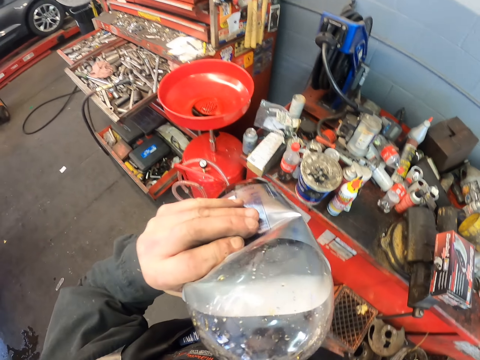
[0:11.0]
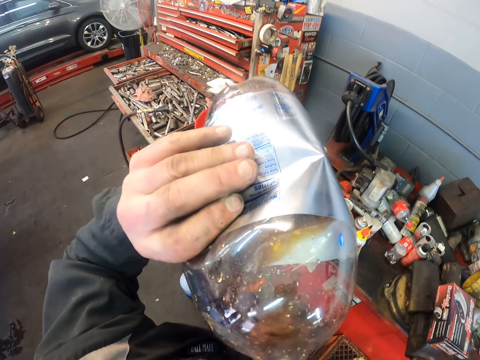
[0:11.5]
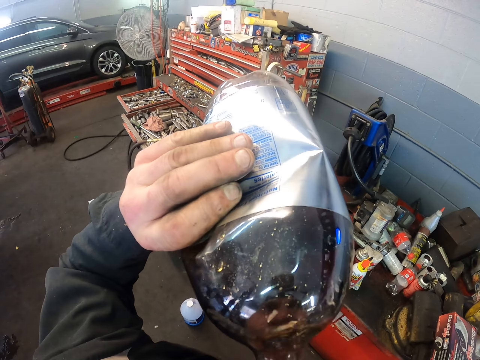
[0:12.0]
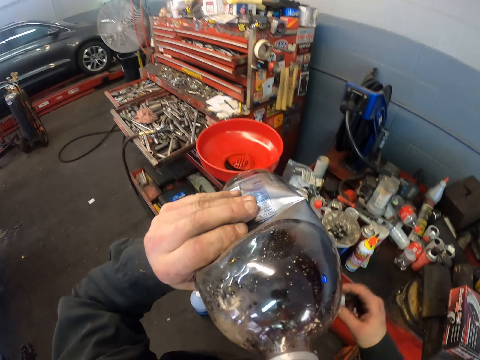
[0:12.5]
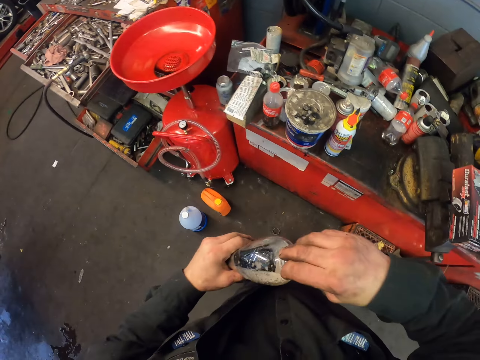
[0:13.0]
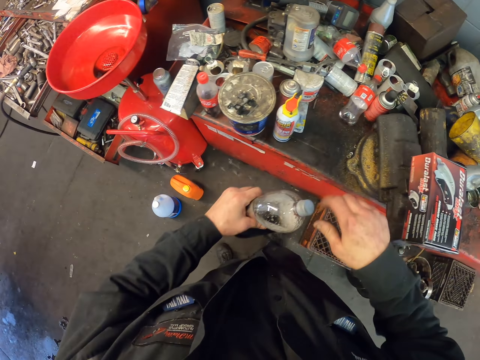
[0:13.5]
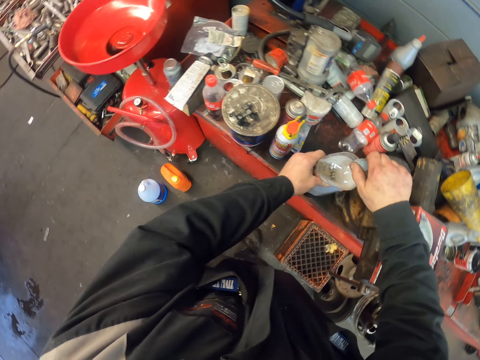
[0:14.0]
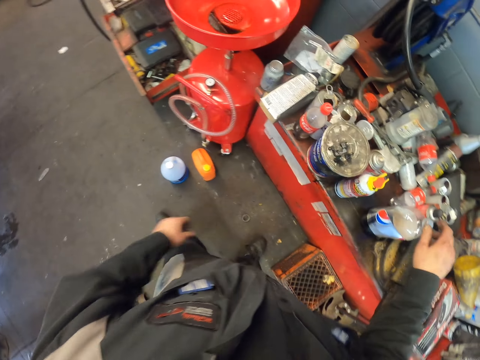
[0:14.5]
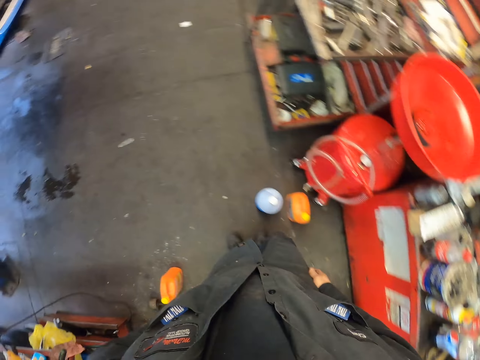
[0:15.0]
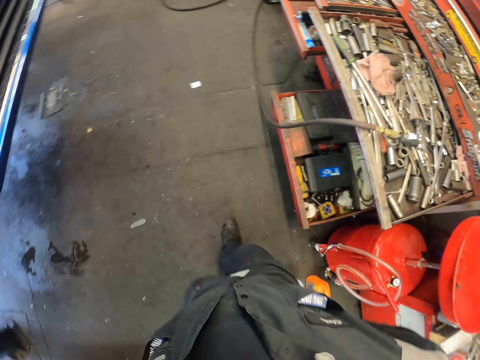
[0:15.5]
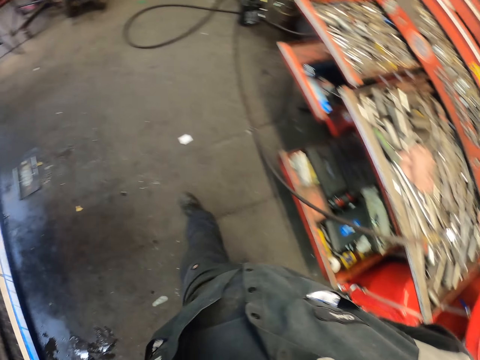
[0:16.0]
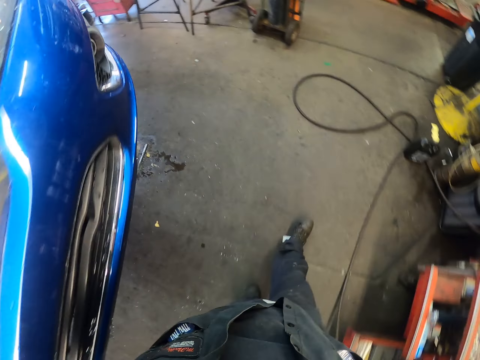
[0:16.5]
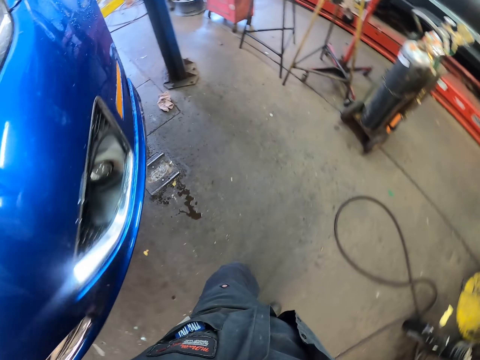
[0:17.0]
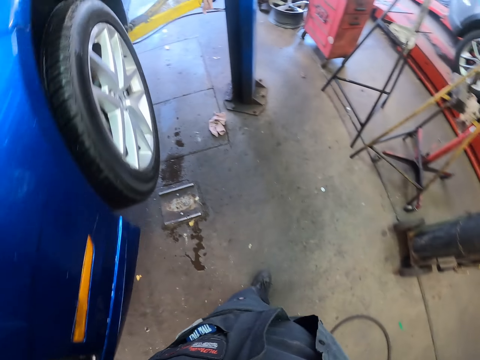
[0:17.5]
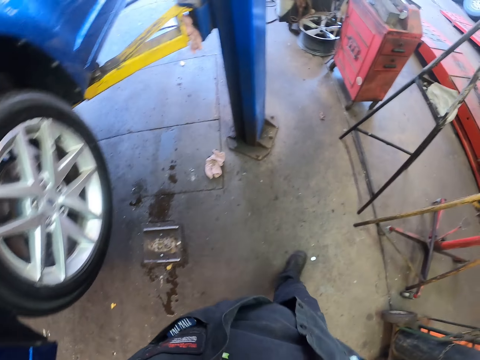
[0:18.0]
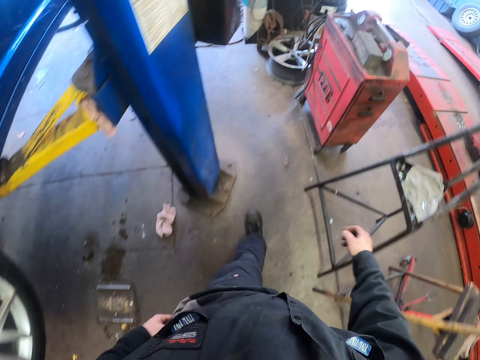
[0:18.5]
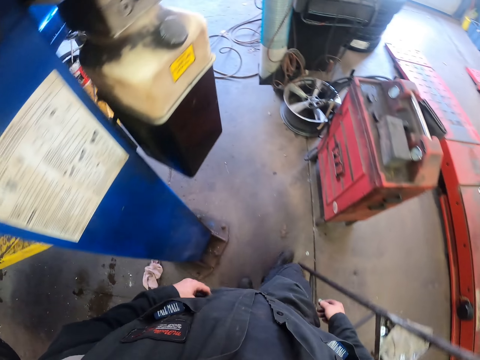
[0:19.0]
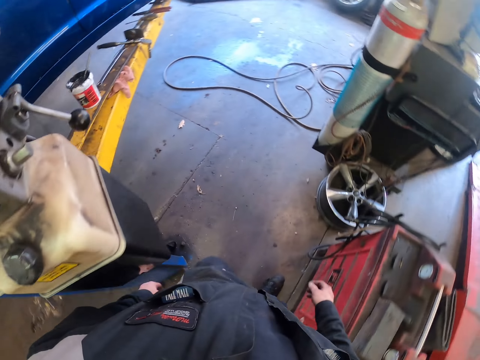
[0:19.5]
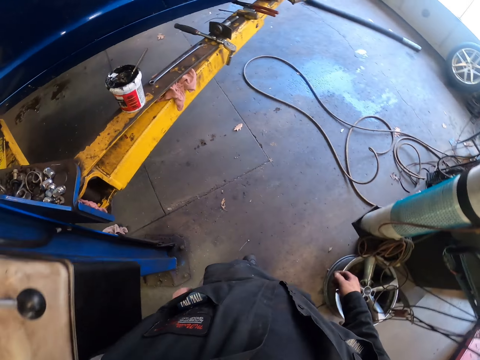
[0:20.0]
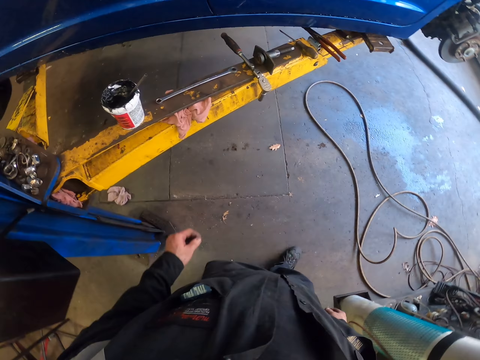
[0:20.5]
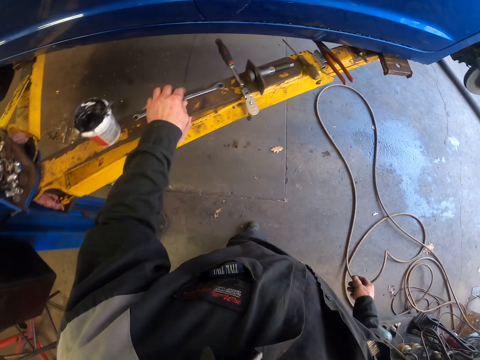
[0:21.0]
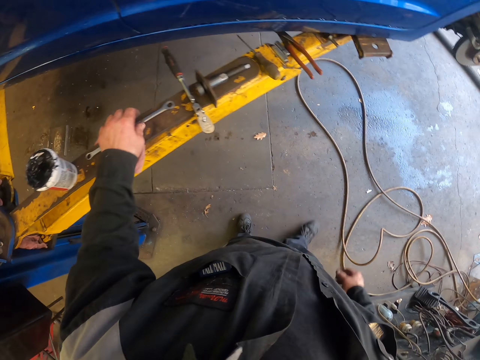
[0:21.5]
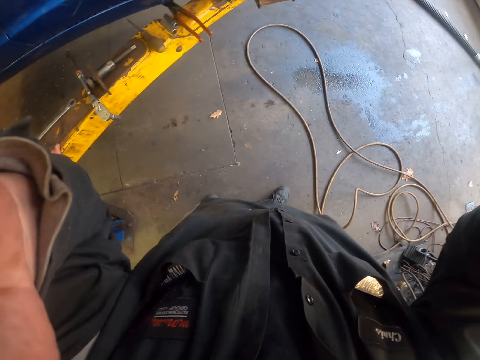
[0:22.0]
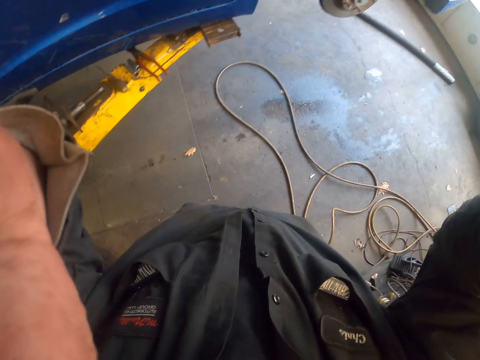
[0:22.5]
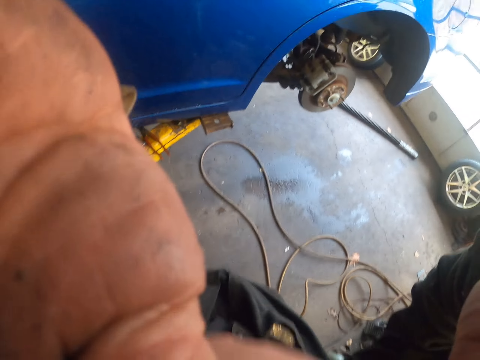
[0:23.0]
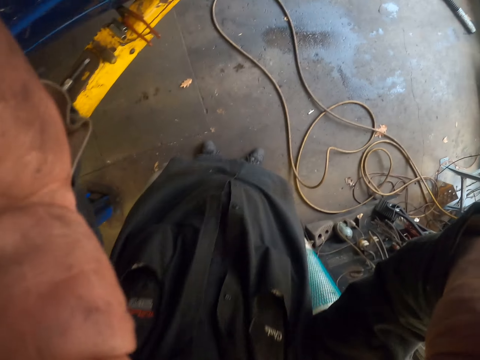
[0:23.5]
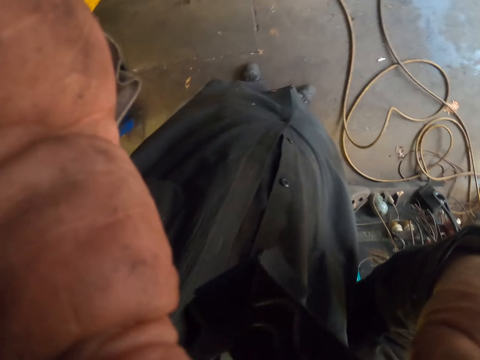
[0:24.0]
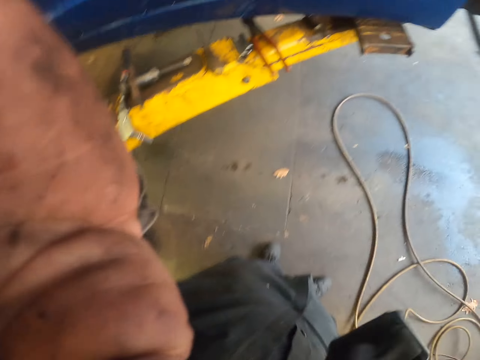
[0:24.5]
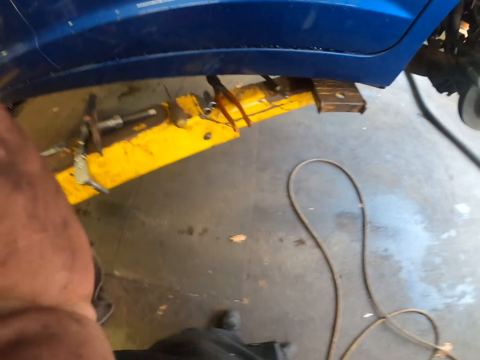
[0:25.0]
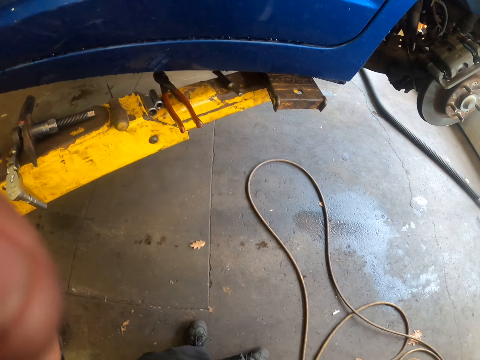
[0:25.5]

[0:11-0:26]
The camera wearer drinks a Pepsi drink or soda in the bottle. They close the bottle with the bottle lid. They place the bottle of soda on the platform. They walk around and adjust the trouser. They touch the spanner on the steel. They hold the spanner on the car stand. They fix the camera on the head.

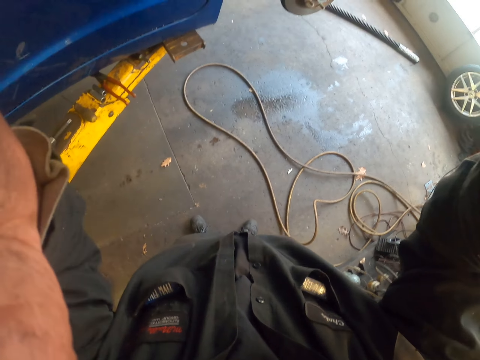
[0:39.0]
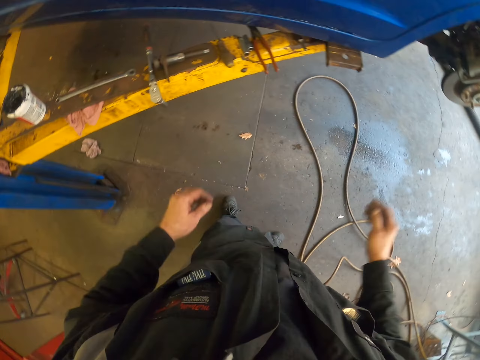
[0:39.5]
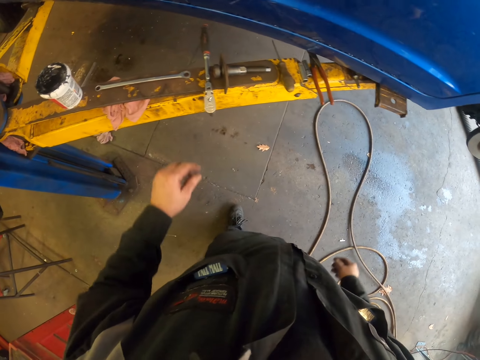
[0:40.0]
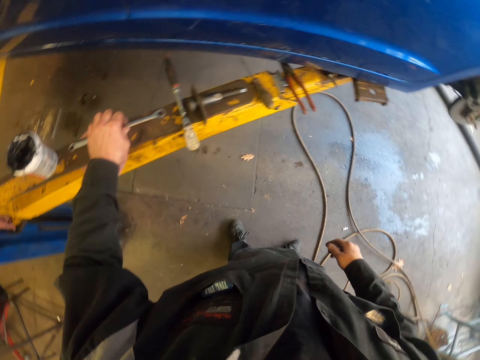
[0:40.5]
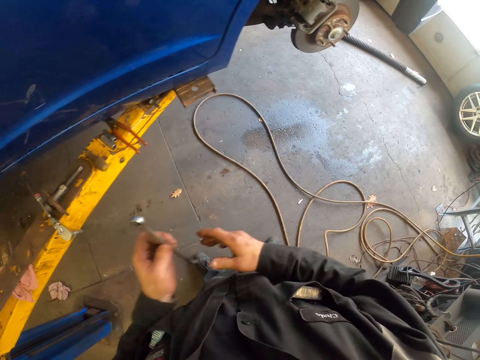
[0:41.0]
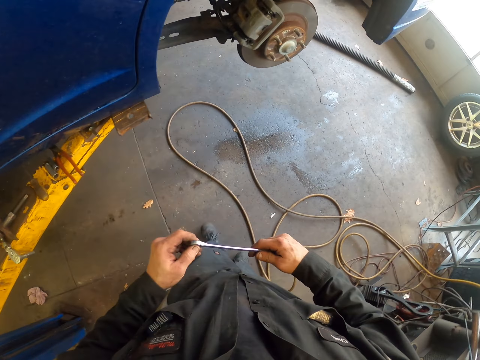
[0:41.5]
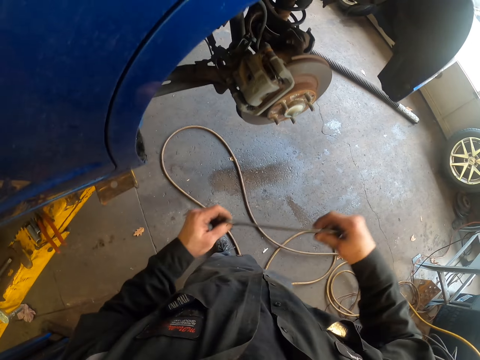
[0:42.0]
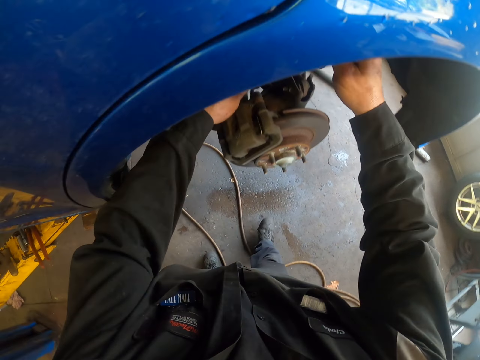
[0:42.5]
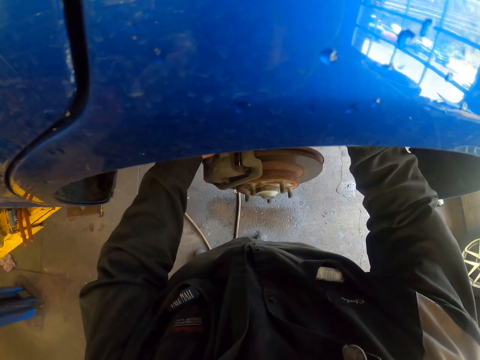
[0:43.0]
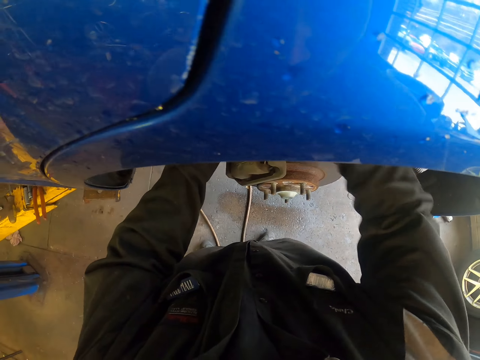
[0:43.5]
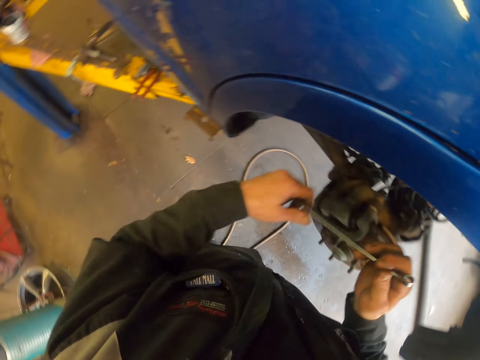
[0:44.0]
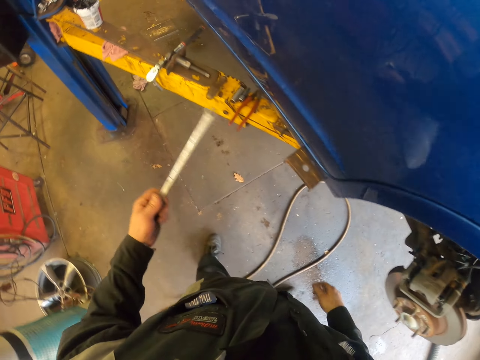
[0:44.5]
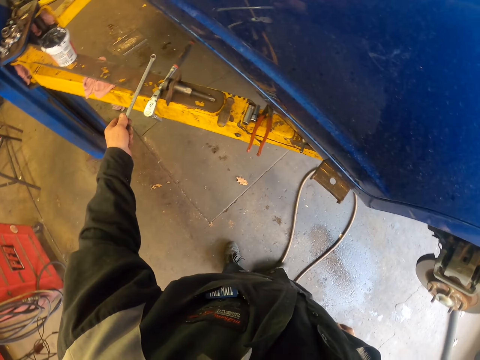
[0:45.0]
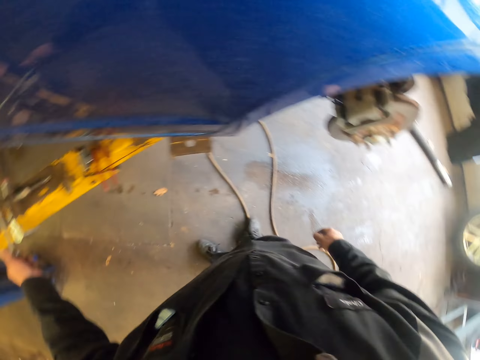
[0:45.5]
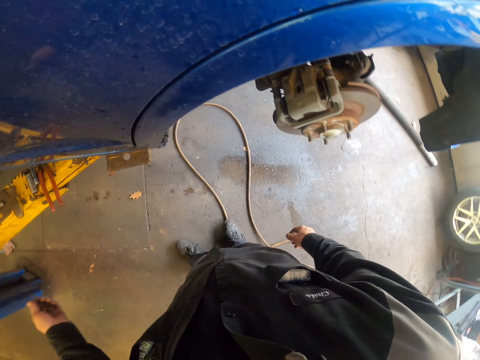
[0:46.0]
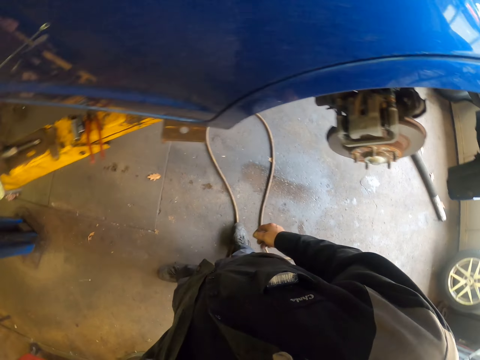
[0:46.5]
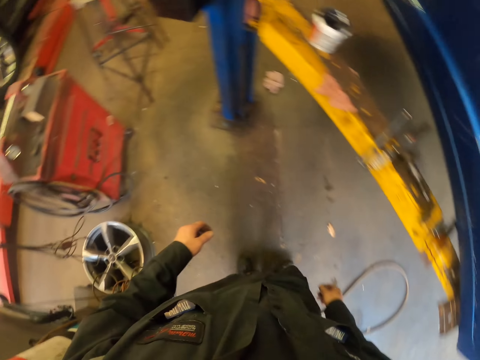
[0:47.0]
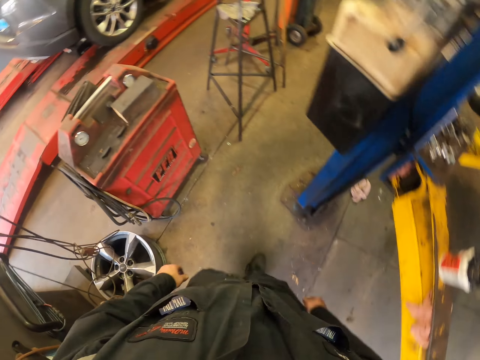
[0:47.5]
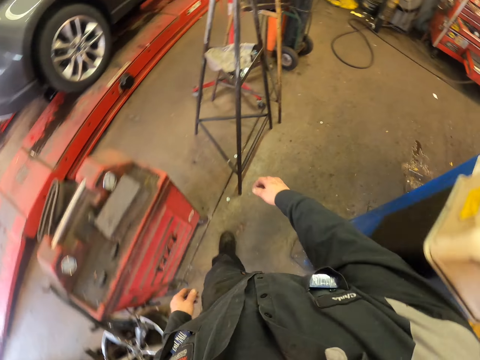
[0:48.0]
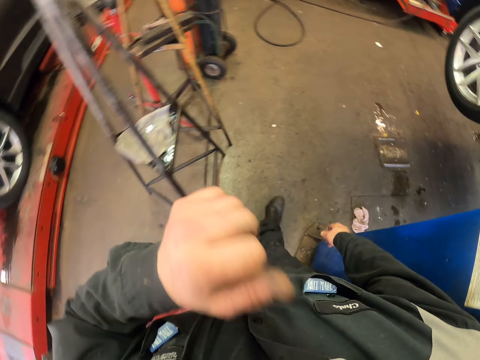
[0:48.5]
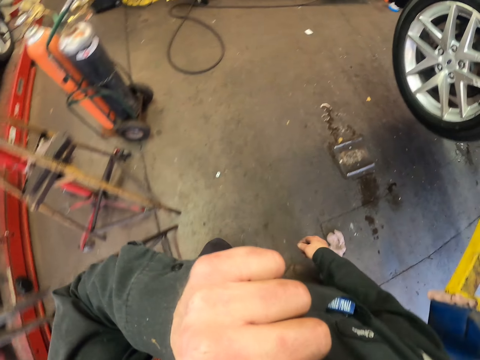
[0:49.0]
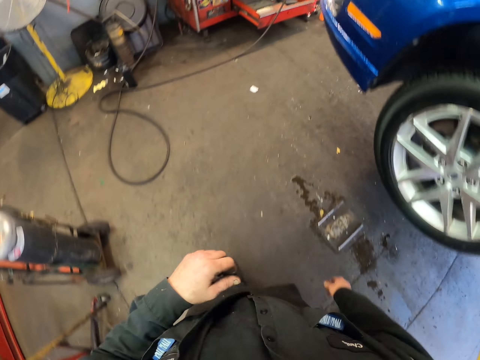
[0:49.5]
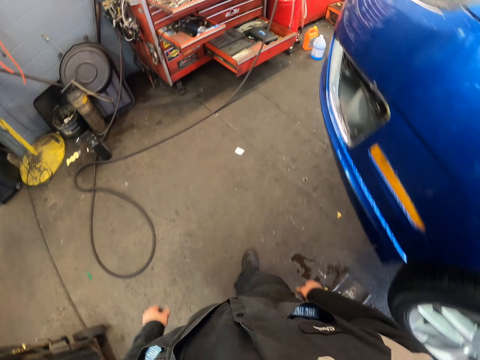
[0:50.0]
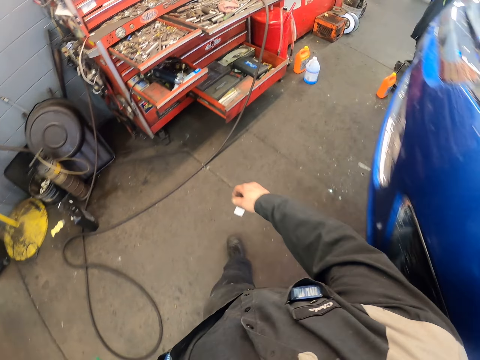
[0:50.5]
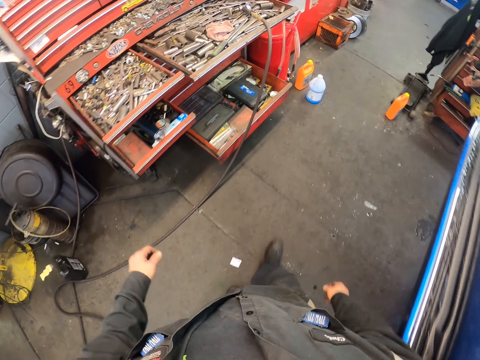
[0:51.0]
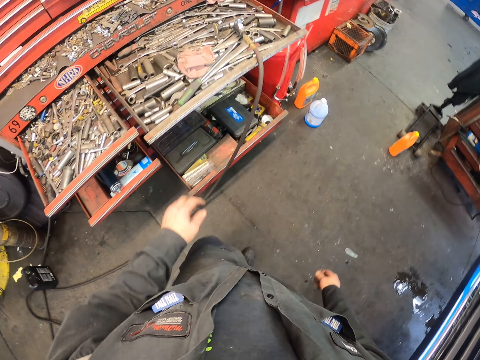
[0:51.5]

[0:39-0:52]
The camera wearer picks a spanner on the car stand. They hold the spanner with two hands. They walk around. They move the spanner in the wheel bearing system. They put the spanner under the car. They turn around. They put the spanner on the car stand. They turn around. They walk around. They scratch the face.
